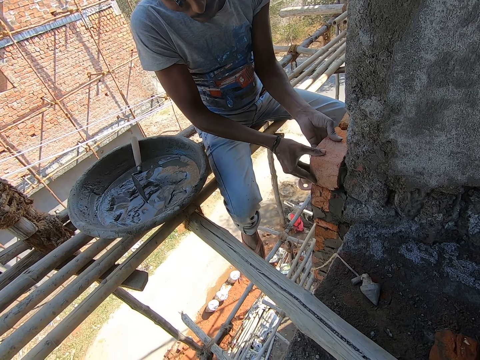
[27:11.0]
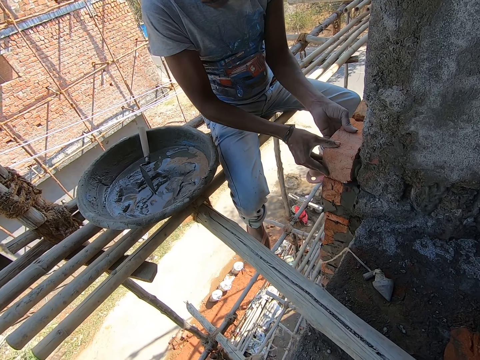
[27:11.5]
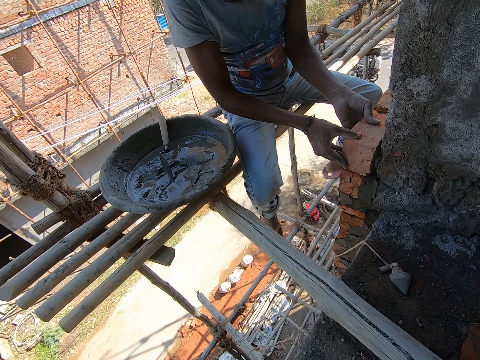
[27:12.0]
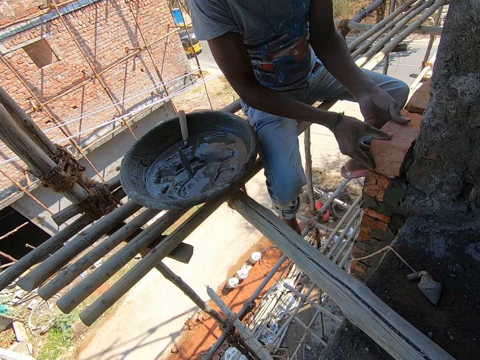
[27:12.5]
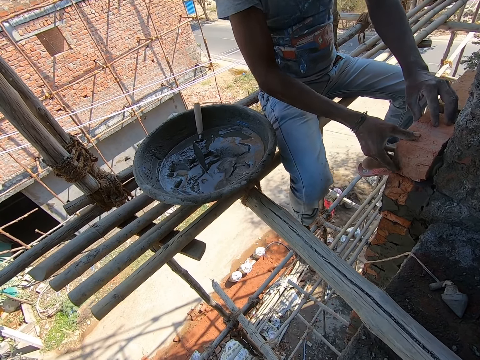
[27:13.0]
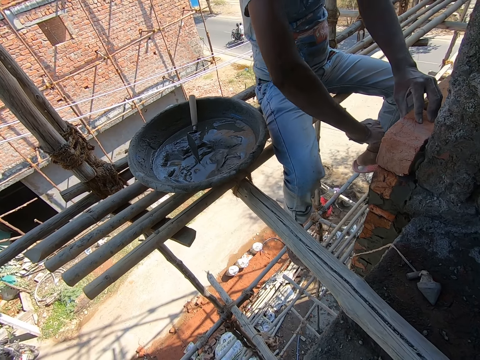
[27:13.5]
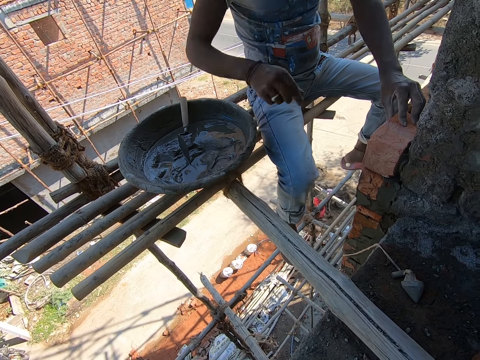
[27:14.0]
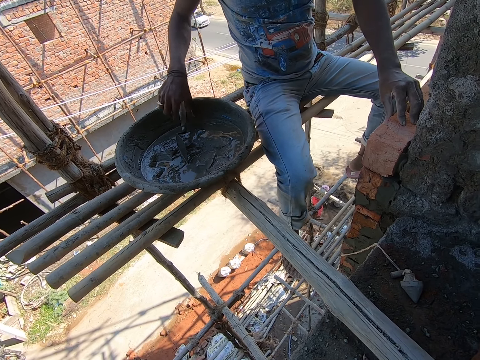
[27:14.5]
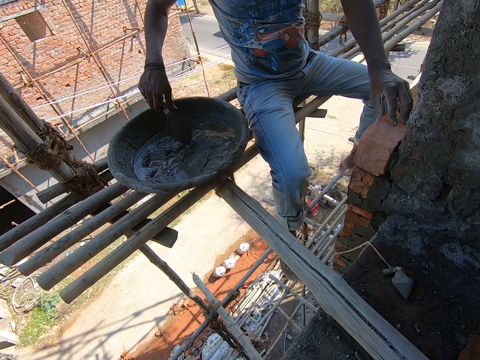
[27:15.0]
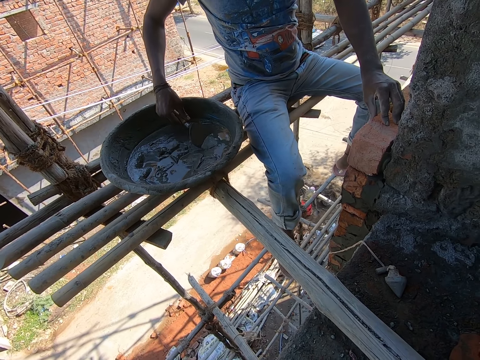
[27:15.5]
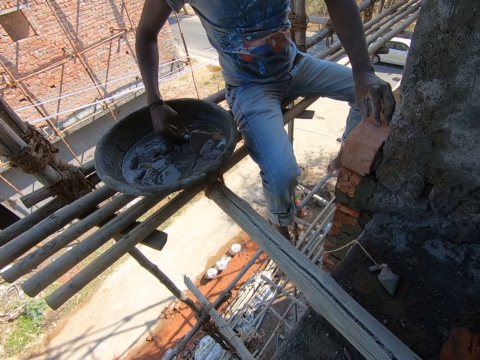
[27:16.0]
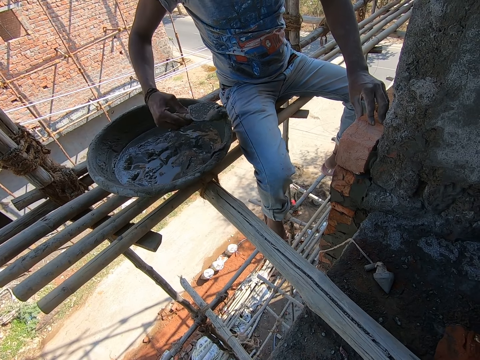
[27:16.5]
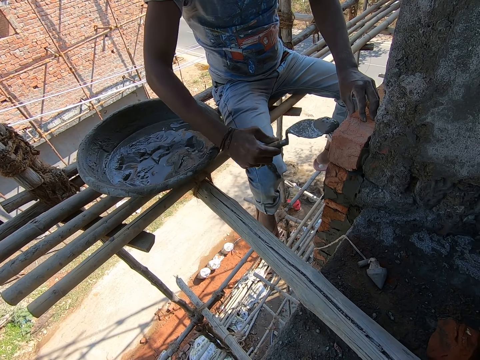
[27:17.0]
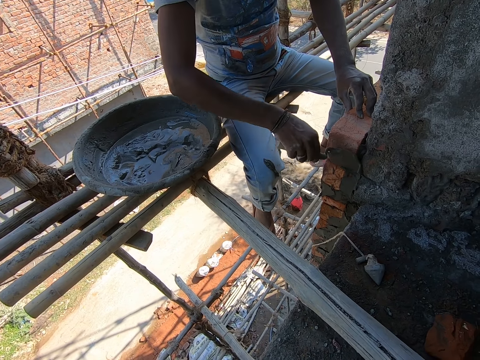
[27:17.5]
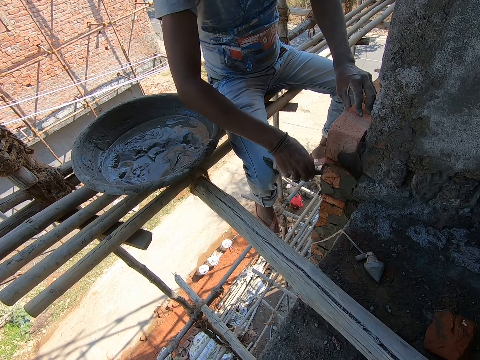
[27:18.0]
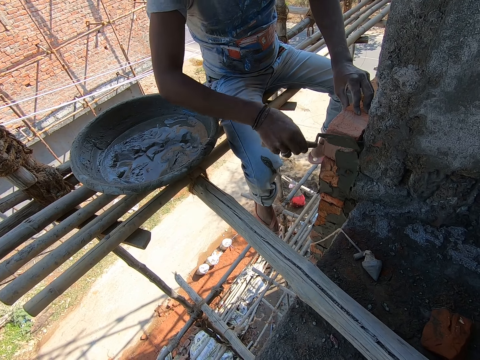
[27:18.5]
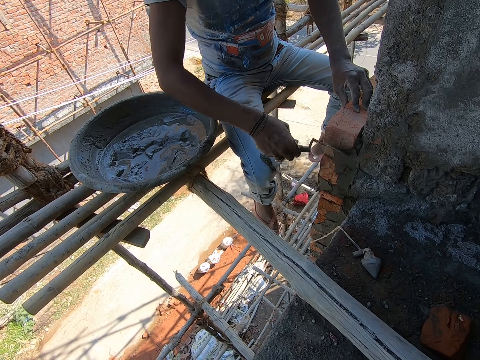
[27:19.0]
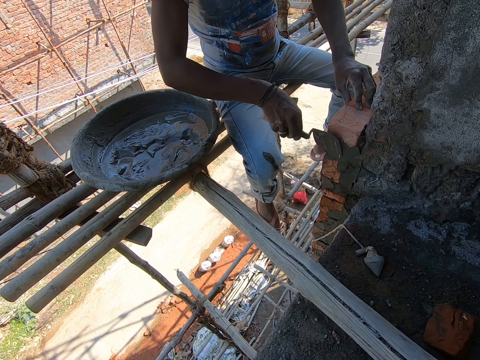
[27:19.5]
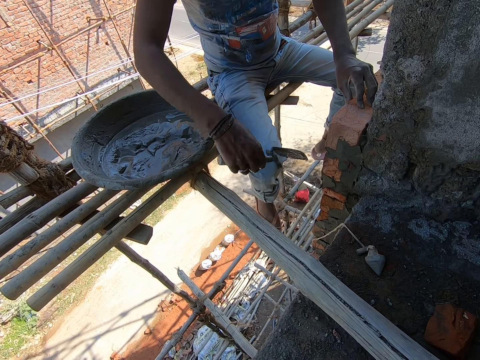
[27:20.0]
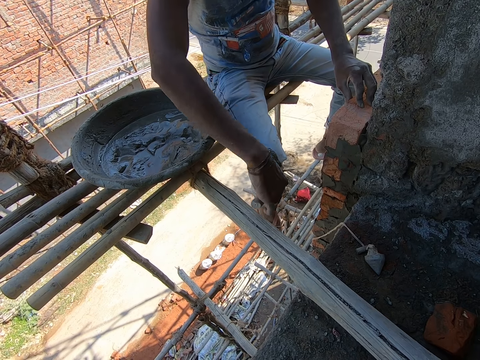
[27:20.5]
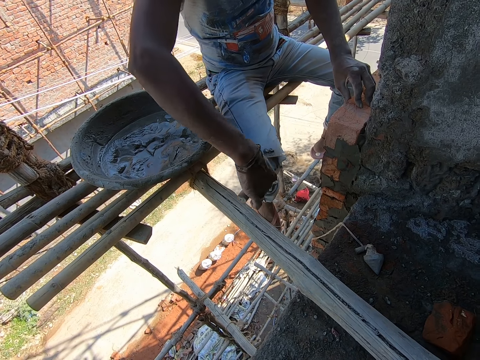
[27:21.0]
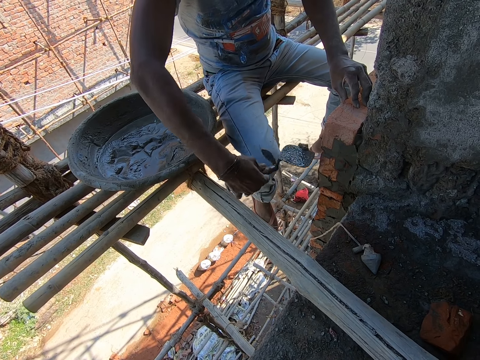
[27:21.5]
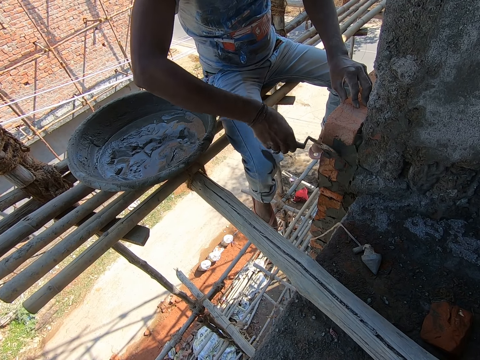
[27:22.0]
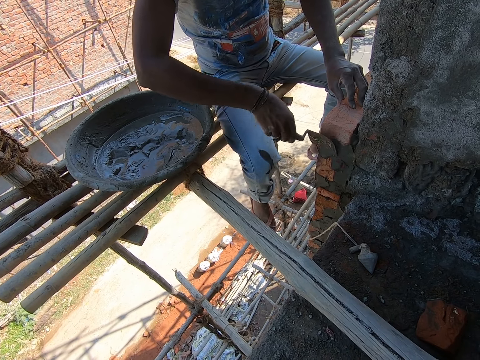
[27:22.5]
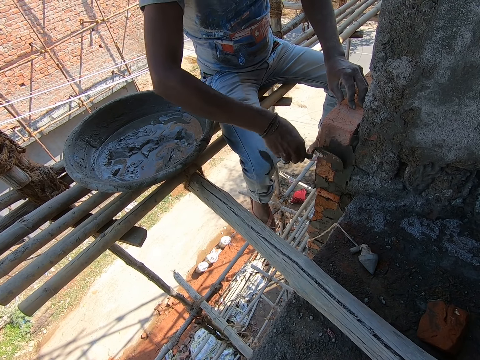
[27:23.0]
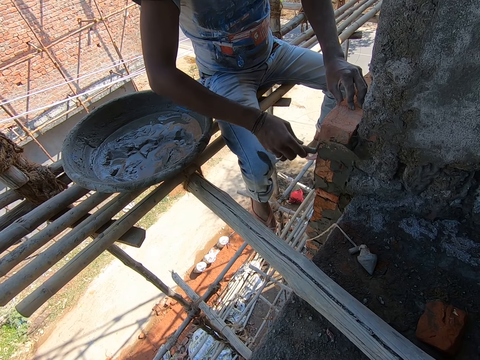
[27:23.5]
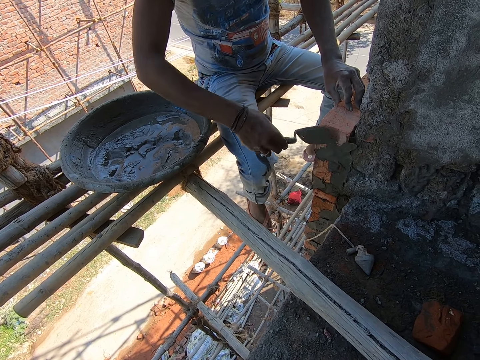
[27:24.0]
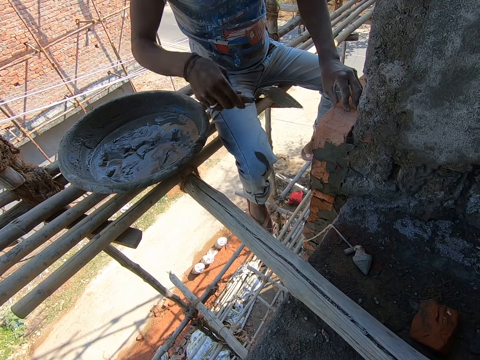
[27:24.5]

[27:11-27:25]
A man hits the brick on the wall with his right hand. The man picks up the trowel in the cement pan with his right hand. Another man scoops cement from the bowl on the plank with the trowel in his right hand. The other man applies cement on the brick with the trowel in his right hand. The other man picks up cement from the wall with the trowel in his right hand and applies cement on the brick with the trowel in his right hand.

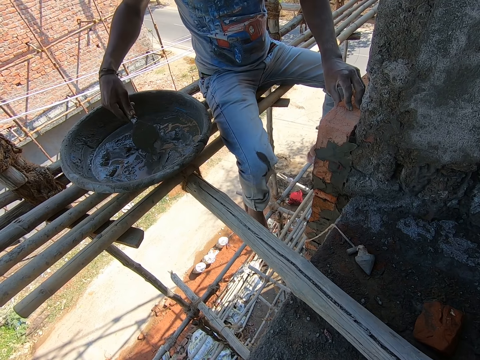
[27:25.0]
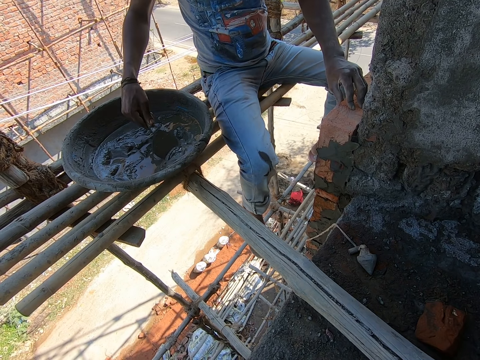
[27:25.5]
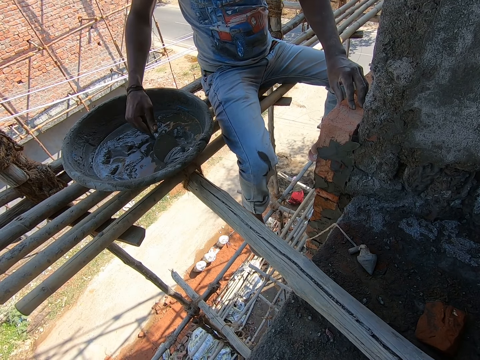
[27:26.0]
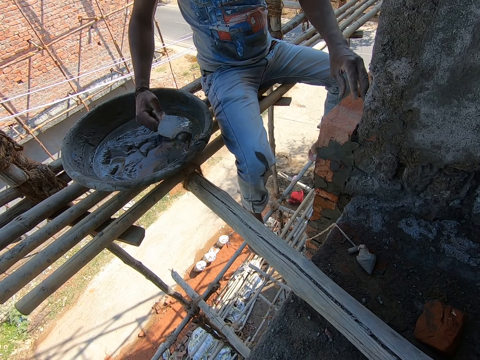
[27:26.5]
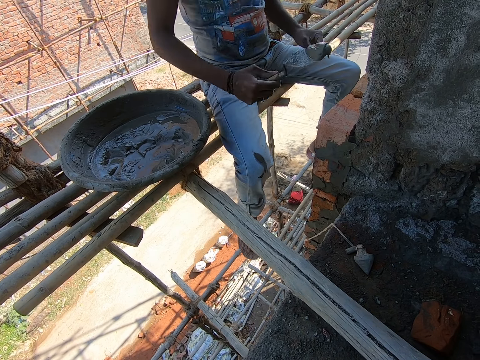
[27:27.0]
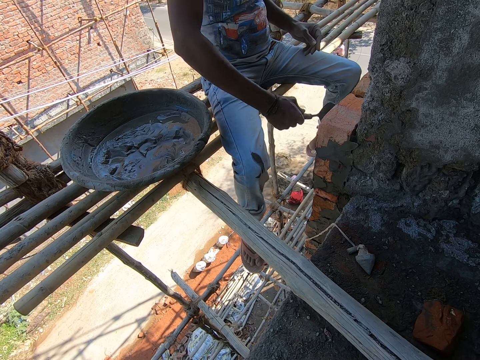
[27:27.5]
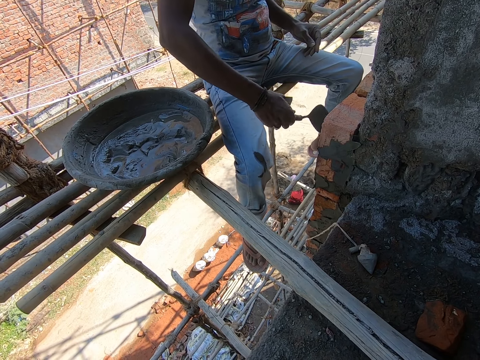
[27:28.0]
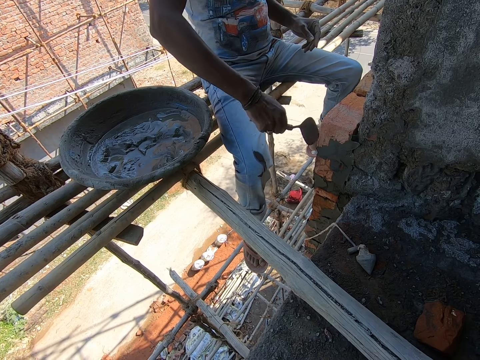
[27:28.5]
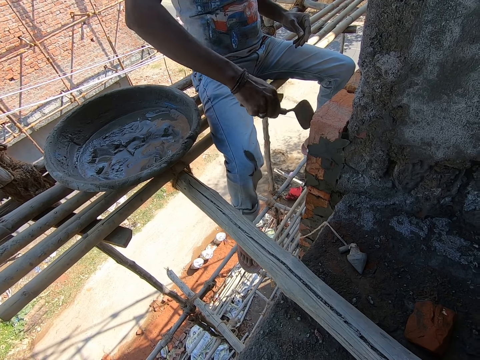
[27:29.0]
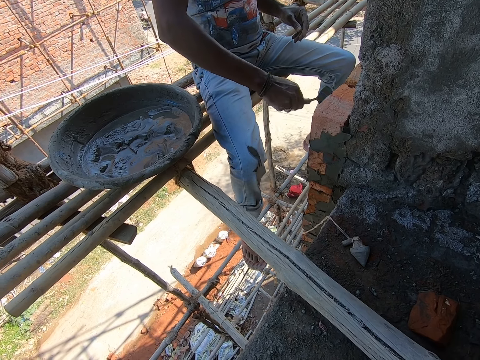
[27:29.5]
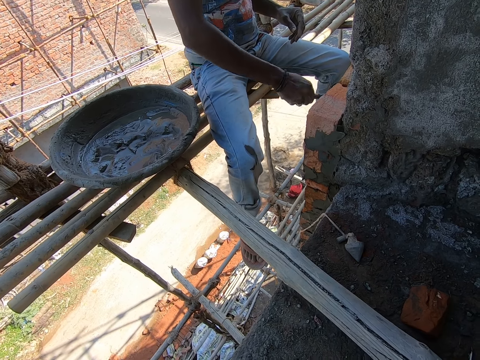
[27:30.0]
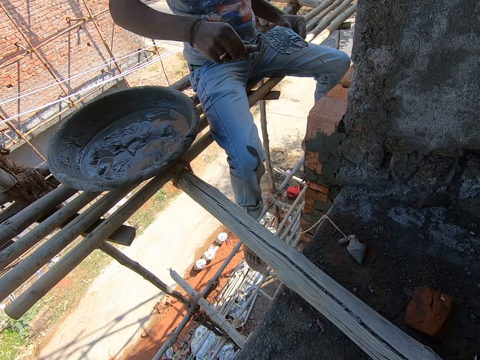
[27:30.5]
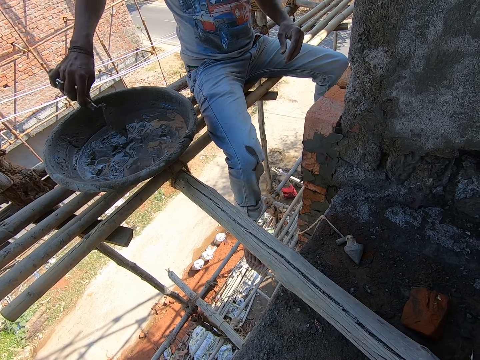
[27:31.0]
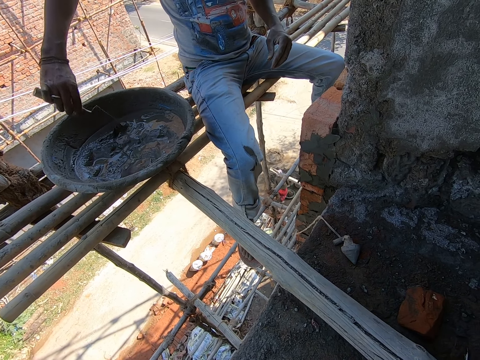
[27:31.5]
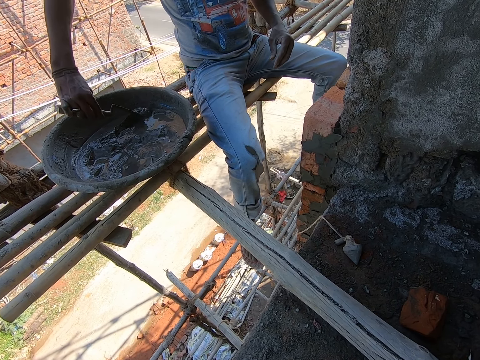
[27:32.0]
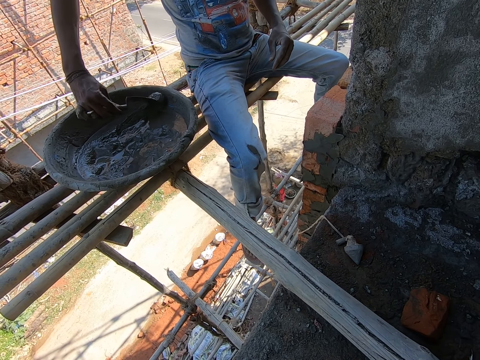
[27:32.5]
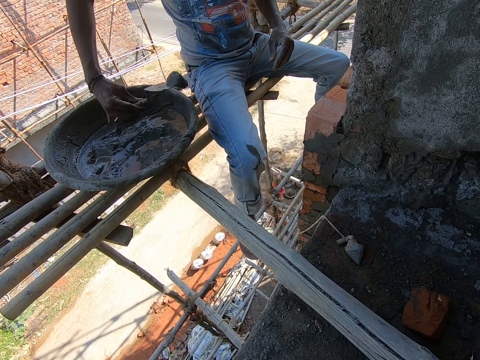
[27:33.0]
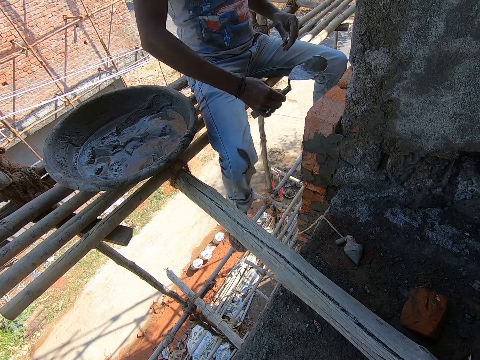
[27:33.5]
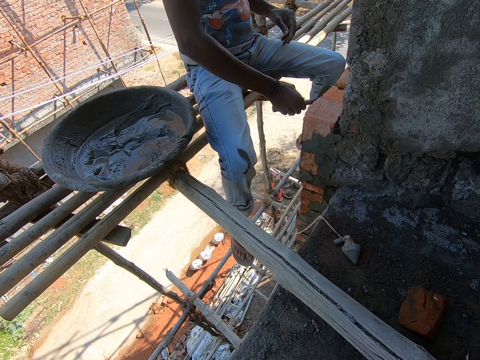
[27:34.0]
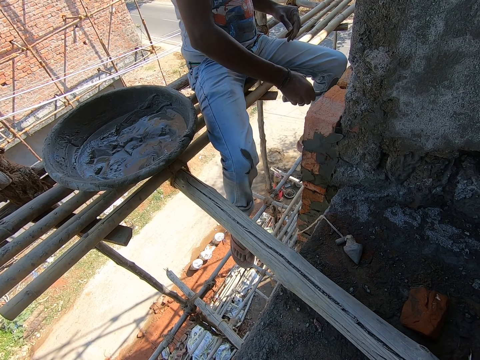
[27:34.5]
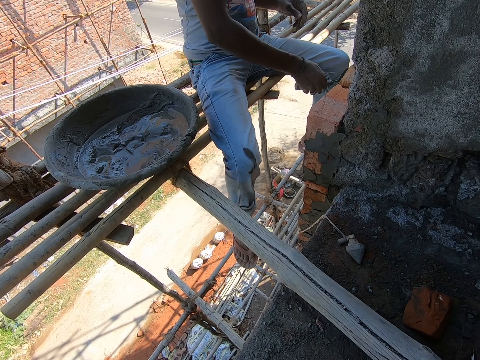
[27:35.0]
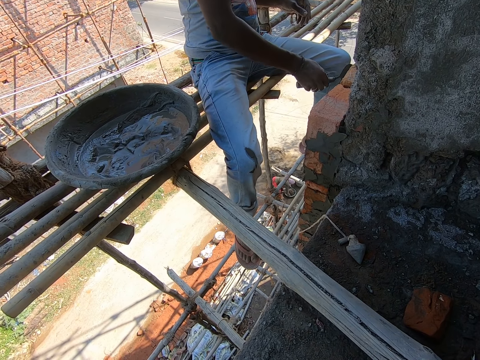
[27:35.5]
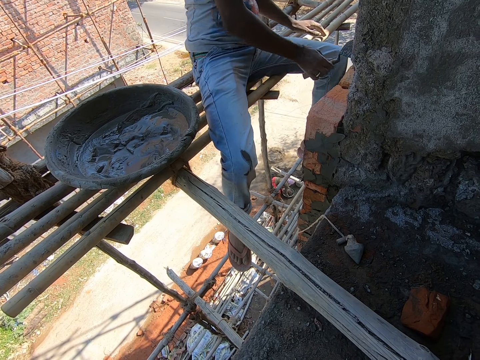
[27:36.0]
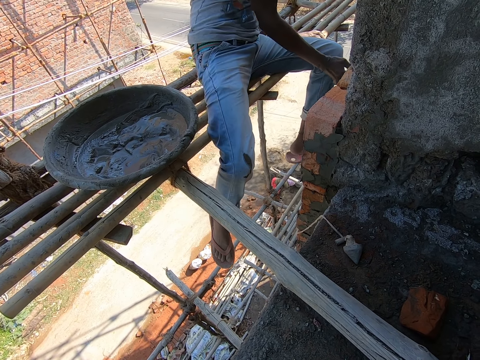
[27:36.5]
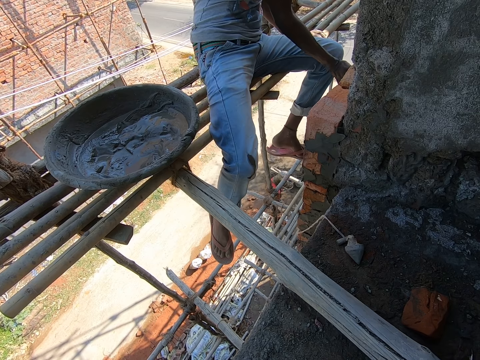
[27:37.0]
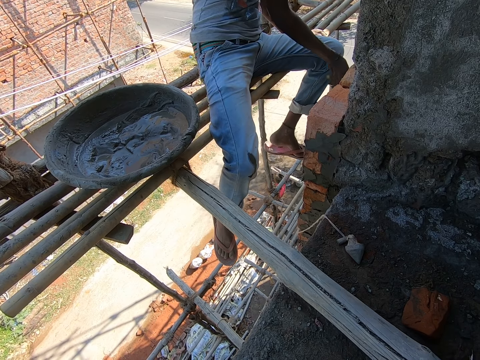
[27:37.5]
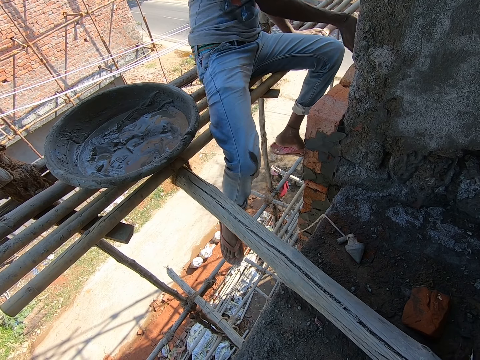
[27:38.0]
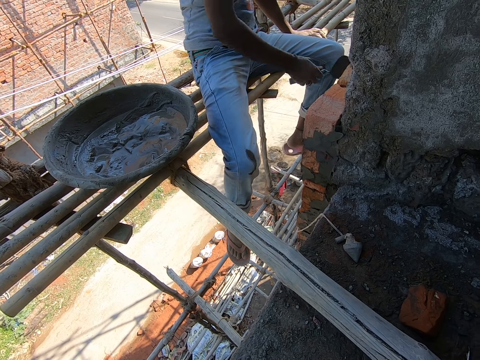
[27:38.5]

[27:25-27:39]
A man scoops cement from the bowl on the plank with the trowel in his right hand. The man applies cement on the brick with the trowel in his right hand. The man scoops cement from the bowl on the plank with the trowel in his right hand. The man applies cement on the brick with the trowel in his right hand.
